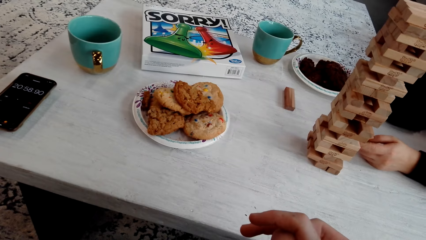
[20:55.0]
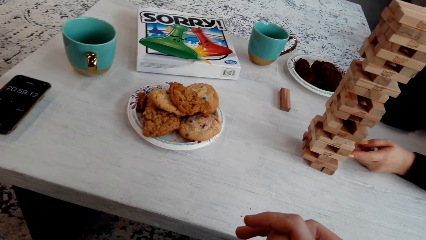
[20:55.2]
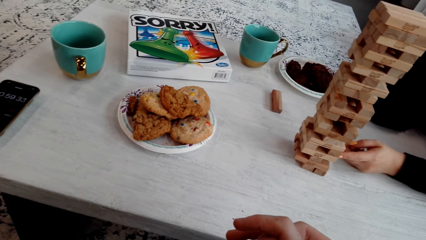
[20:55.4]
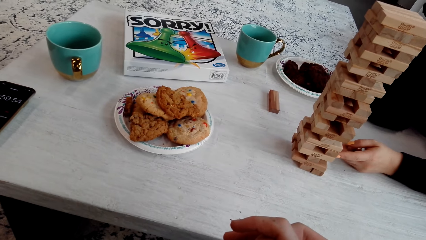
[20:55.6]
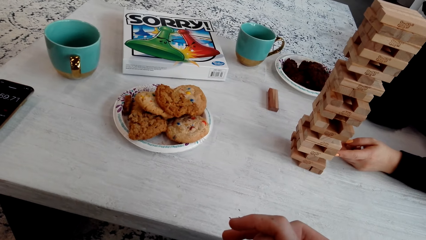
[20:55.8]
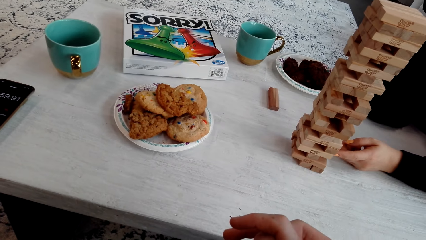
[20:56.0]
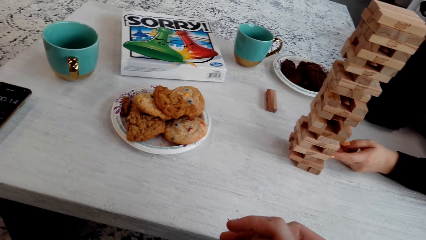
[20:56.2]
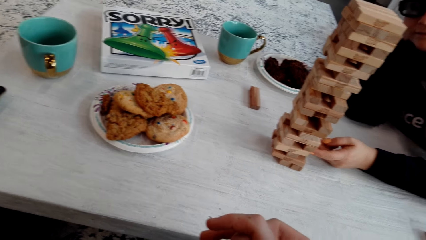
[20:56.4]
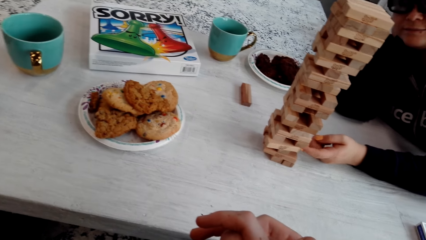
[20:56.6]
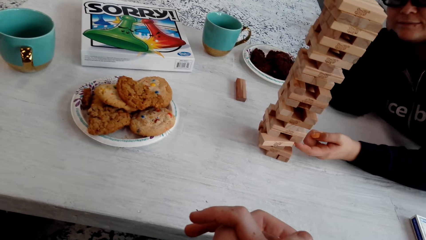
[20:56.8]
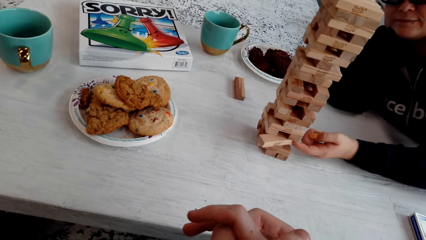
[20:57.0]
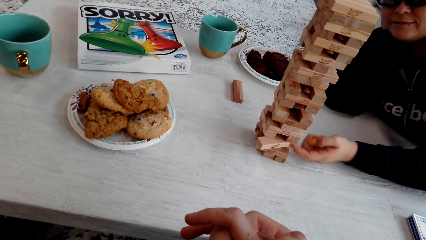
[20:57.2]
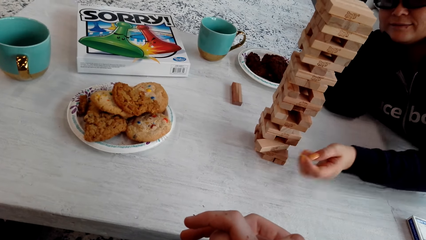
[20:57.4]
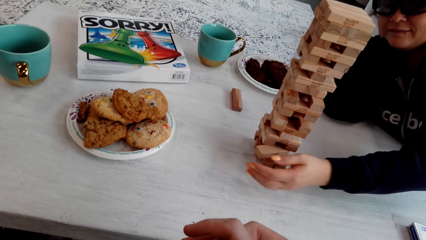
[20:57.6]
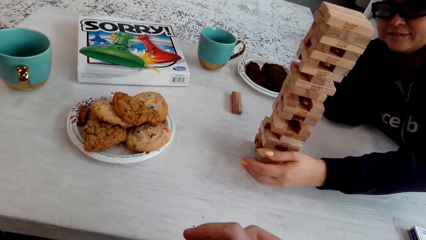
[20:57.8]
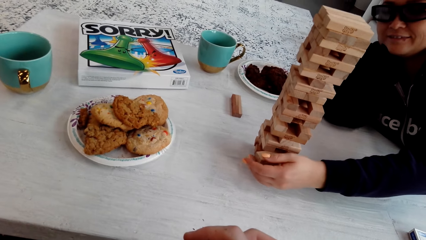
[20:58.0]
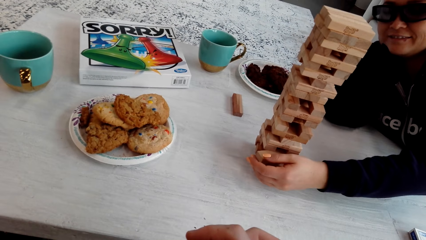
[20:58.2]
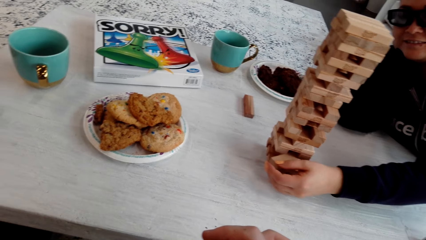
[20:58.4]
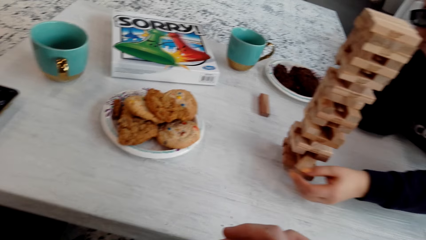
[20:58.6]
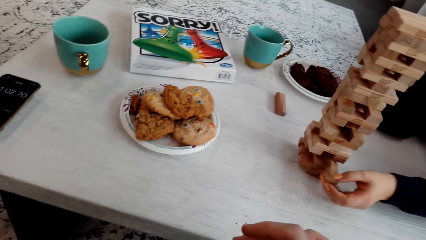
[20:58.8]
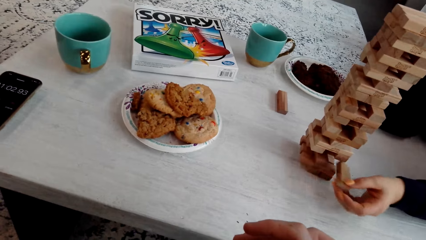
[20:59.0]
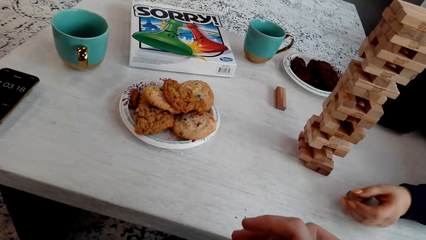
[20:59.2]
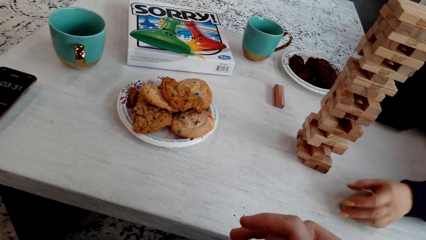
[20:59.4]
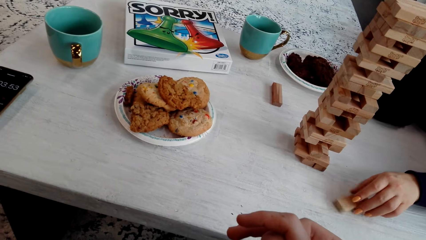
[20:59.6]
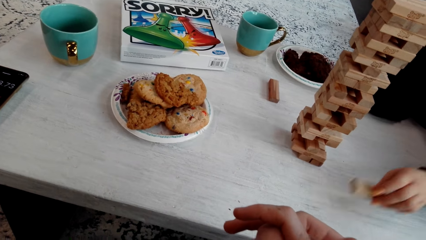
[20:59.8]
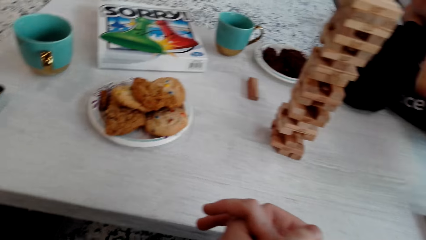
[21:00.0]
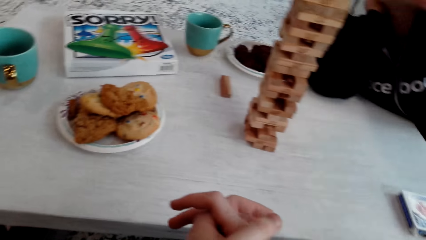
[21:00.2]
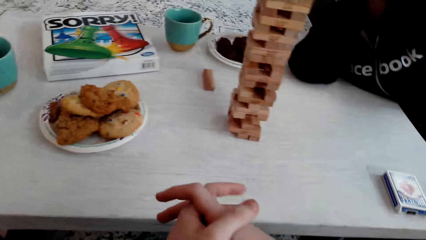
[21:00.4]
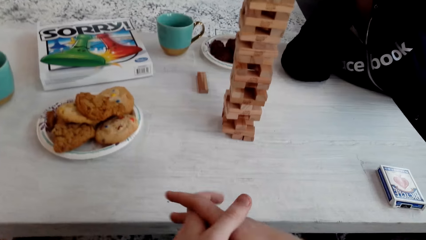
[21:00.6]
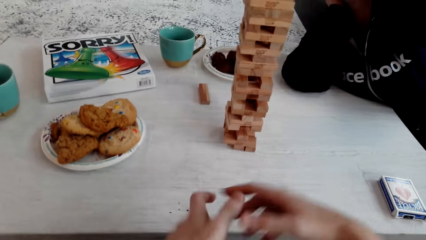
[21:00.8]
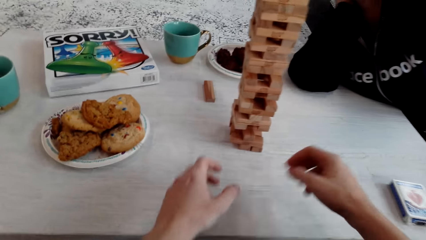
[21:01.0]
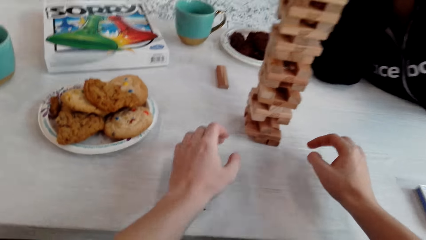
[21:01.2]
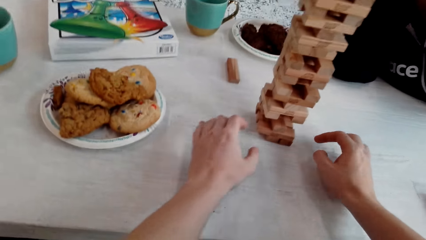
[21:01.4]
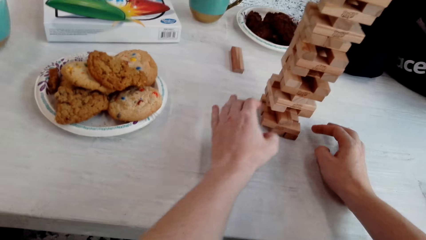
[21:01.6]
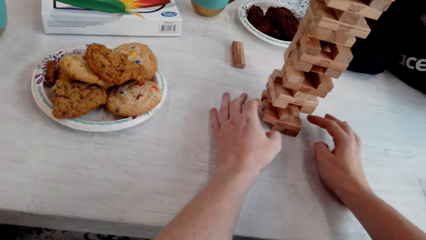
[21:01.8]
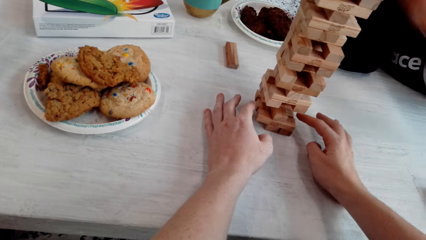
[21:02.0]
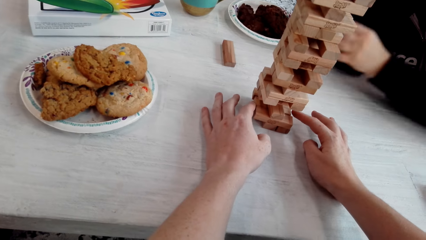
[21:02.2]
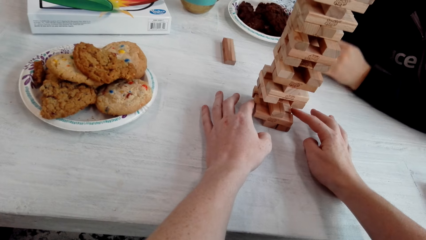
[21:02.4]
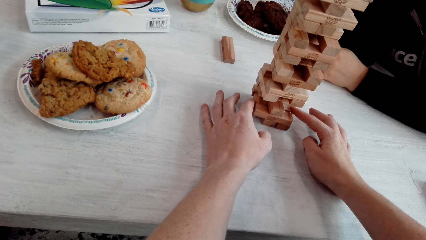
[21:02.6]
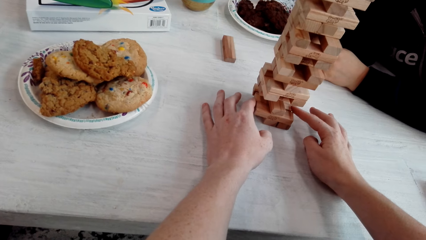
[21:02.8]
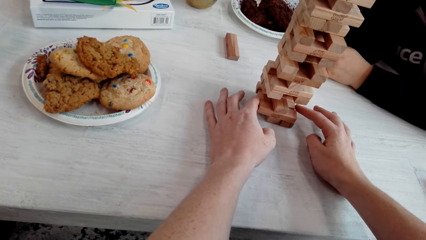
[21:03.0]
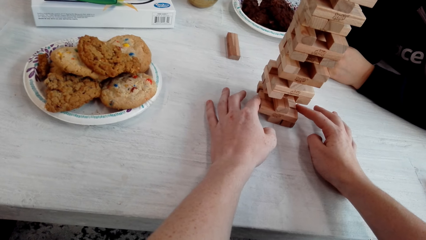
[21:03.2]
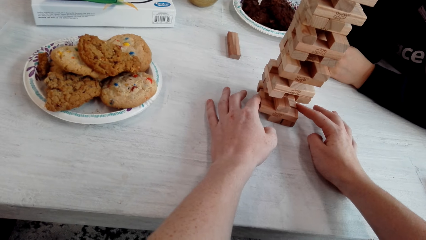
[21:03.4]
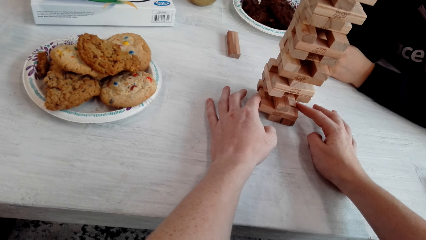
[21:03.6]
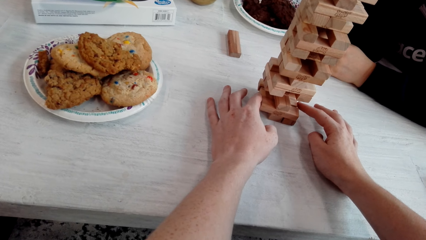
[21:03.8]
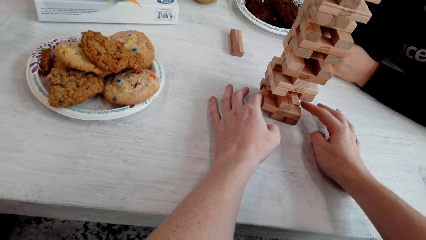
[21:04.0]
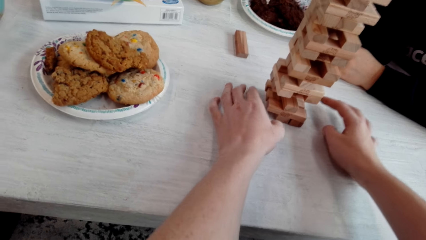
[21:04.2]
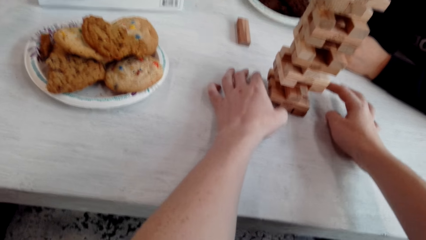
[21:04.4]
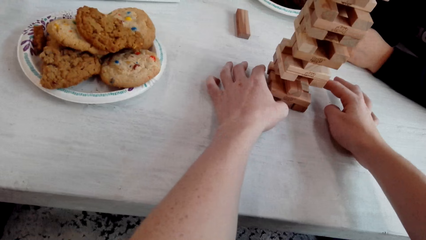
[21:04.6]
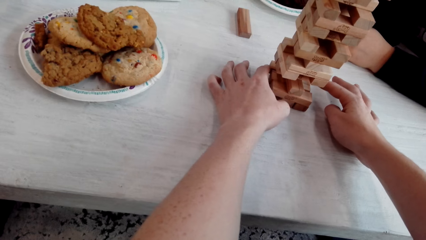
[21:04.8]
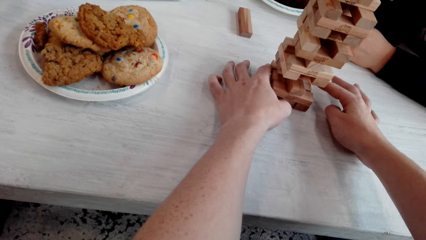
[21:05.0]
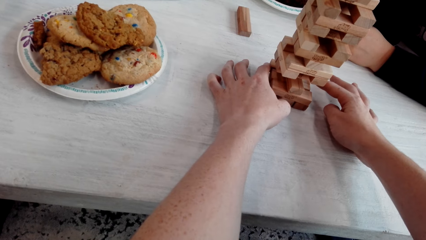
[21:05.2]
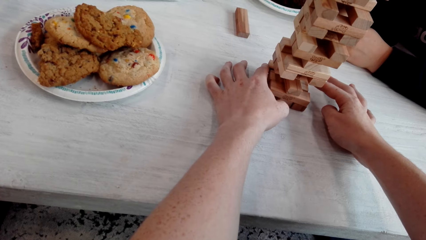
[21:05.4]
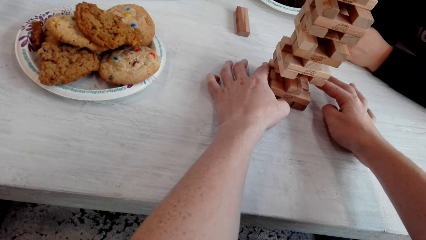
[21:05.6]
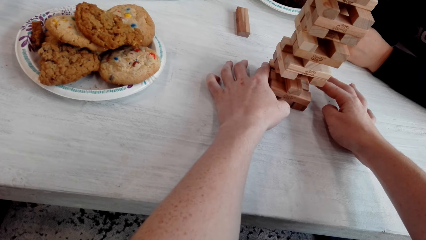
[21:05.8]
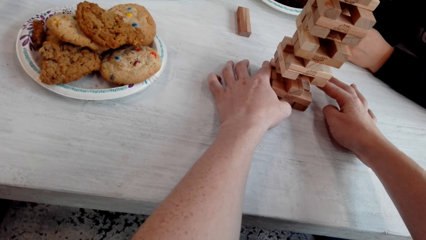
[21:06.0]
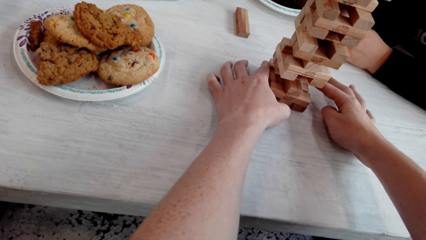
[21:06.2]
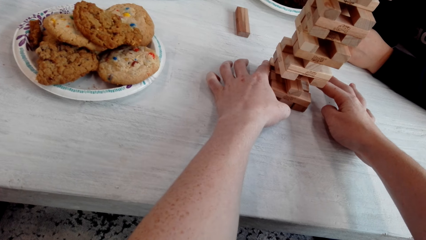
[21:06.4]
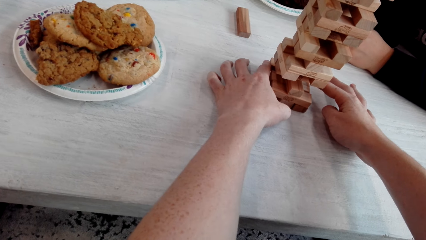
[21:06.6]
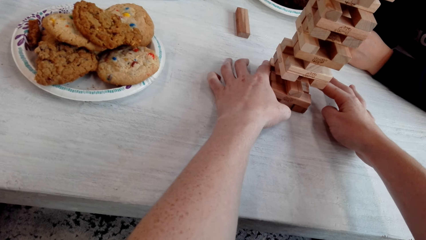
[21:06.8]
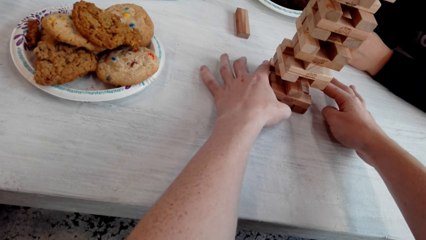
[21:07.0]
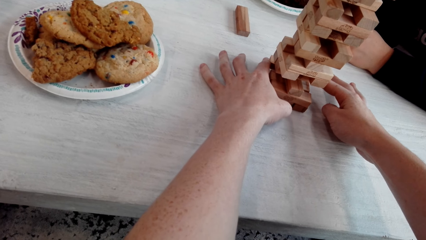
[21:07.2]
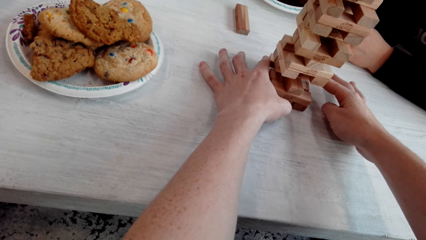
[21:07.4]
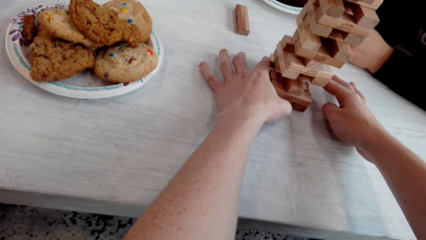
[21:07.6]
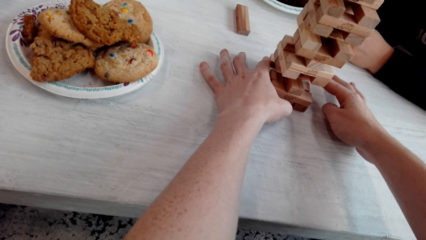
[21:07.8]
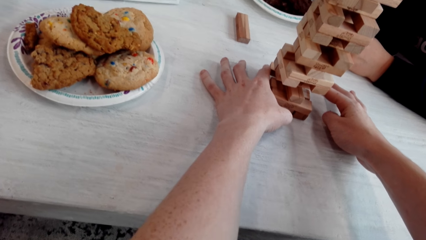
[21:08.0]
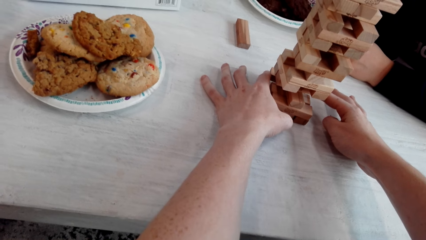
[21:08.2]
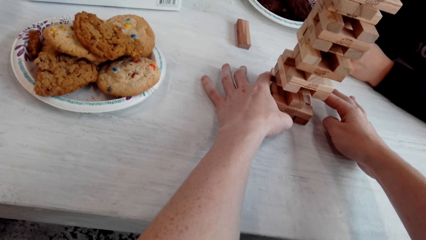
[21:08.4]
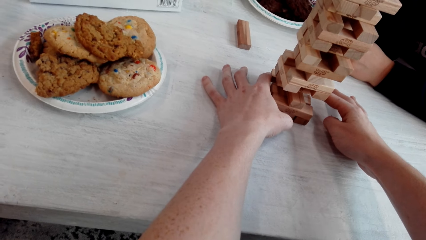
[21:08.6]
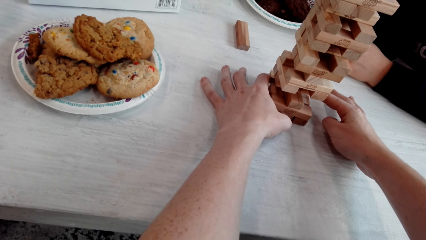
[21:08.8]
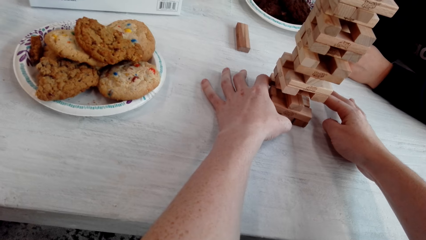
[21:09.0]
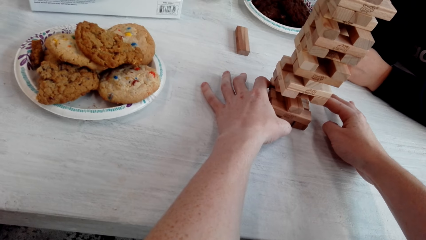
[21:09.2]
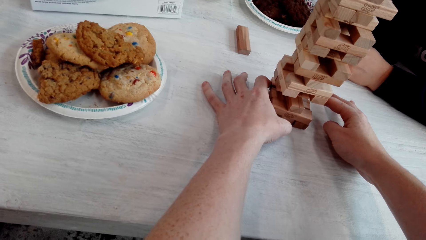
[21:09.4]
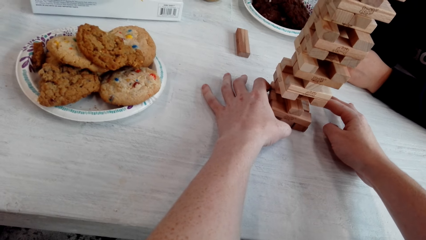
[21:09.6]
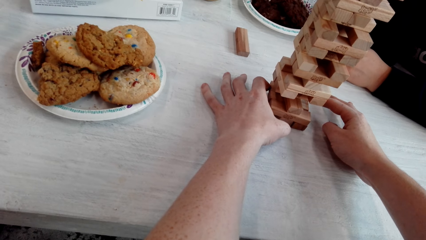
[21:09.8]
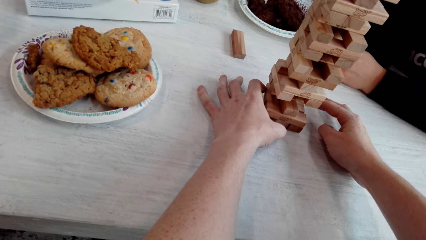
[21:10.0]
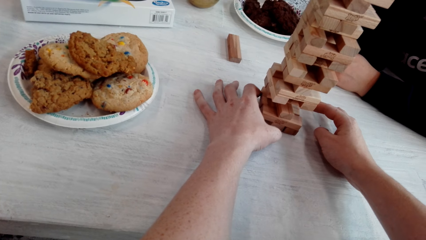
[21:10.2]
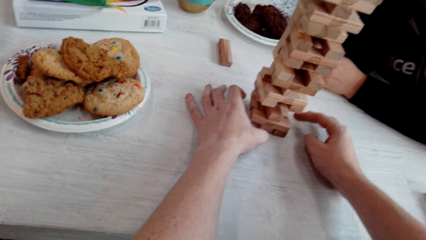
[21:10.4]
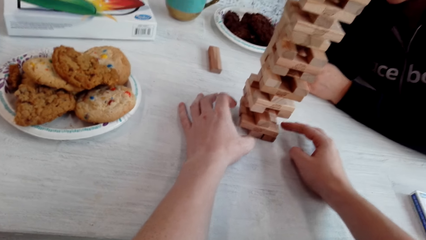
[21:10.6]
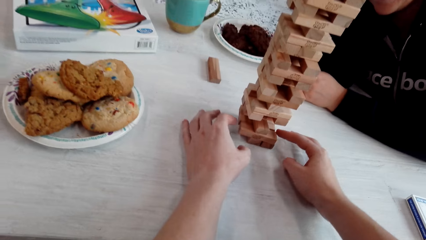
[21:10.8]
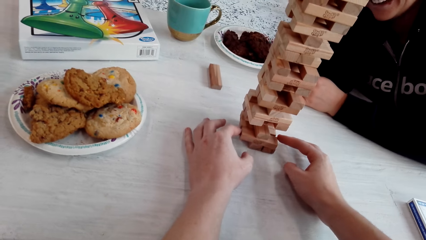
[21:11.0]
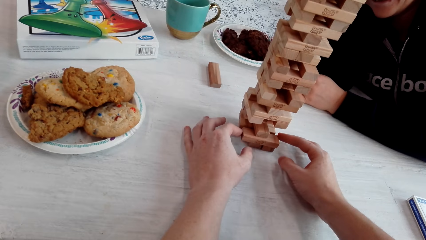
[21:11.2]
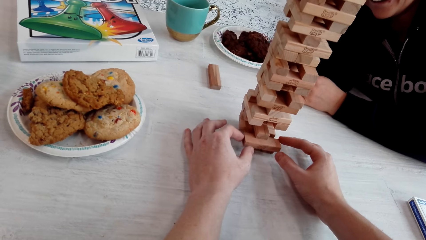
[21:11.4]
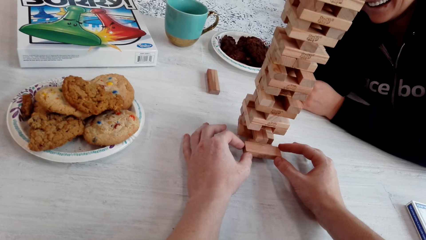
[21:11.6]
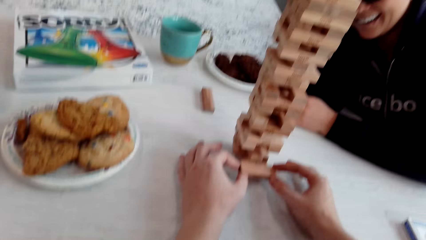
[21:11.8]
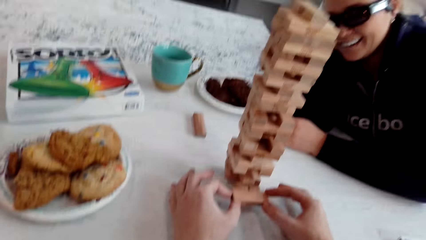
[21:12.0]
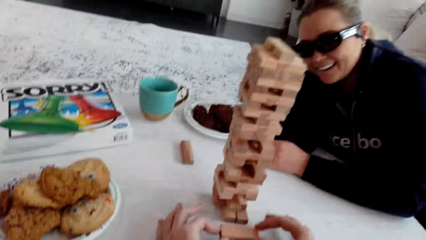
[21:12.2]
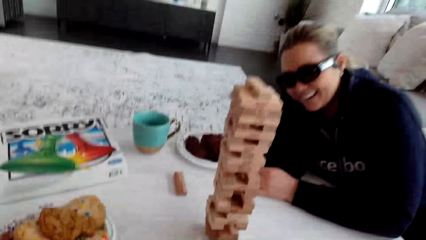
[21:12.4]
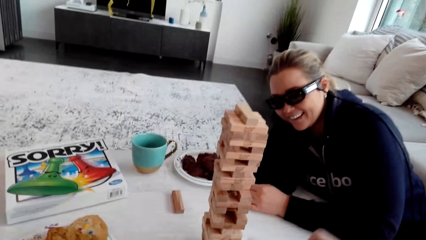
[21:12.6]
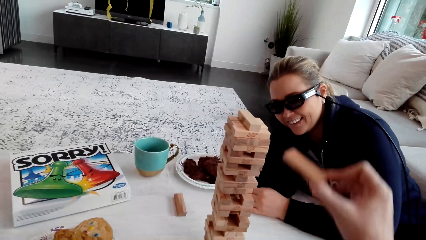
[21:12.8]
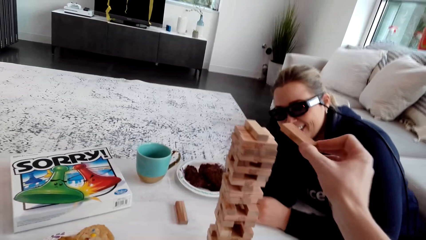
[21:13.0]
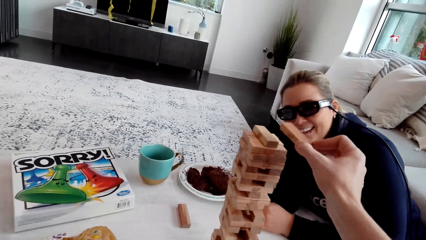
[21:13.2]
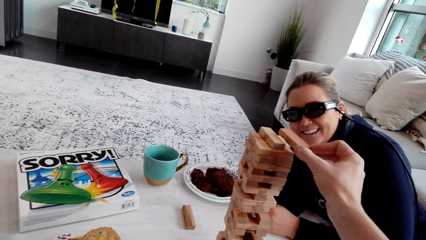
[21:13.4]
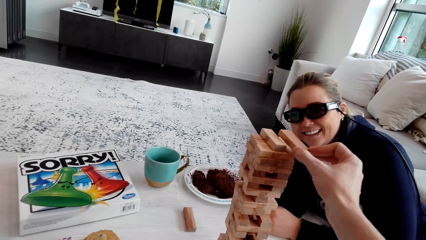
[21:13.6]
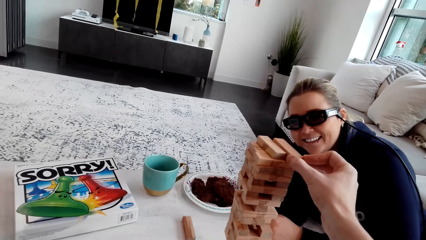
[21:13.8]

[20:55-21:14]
The camera wearer talks to a woman. The woman removes the wooden Jenga piece with her left hand. The camera wearer talks to the woman. The woman picks up the wooden Jenga piece with her left hand. The camera wearer touches the wooden Jenga piece with both his hands. He removes the wooden Jenga piece with both his hands. He removes it again. He talks to the woman. The woman laughs. The camera wearer removes the wooden Jenga piece with both his hands and talks to the woman.
